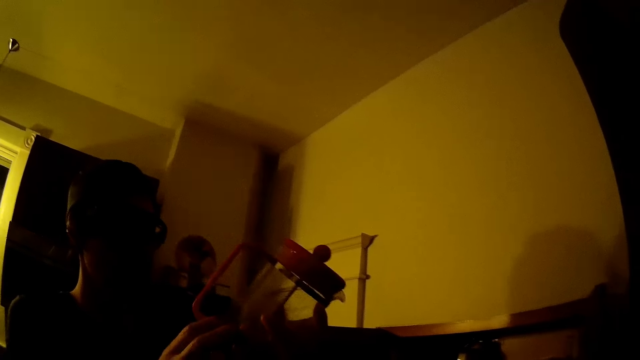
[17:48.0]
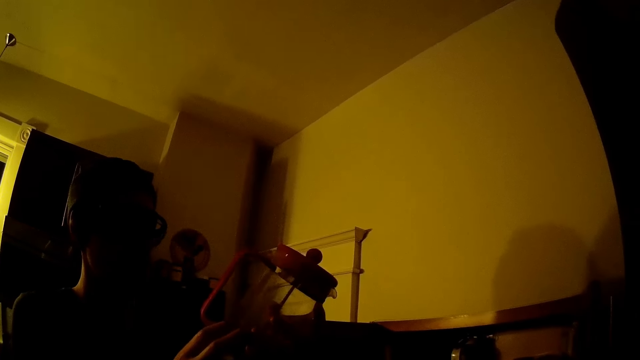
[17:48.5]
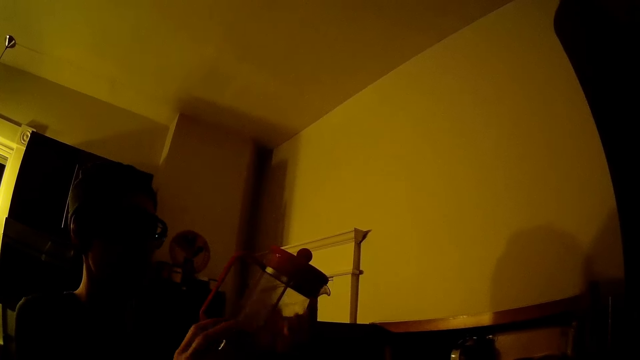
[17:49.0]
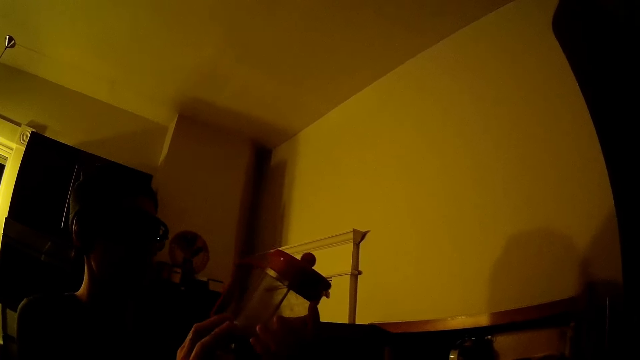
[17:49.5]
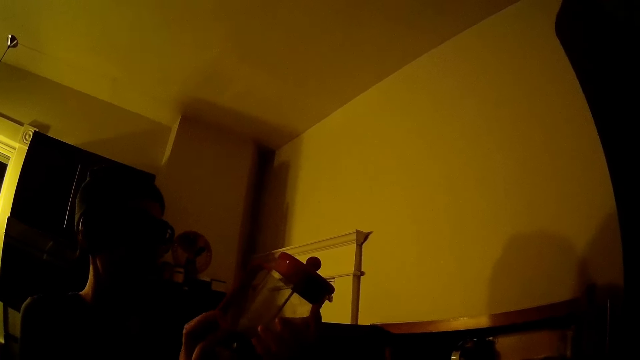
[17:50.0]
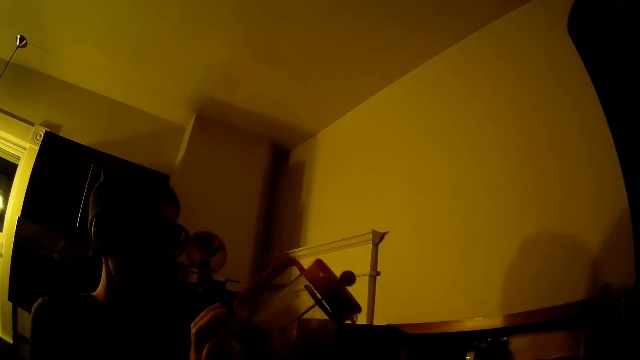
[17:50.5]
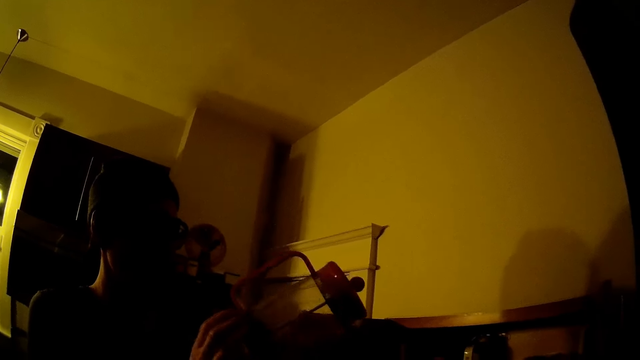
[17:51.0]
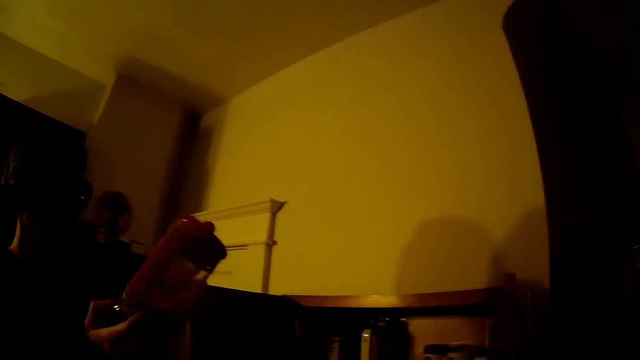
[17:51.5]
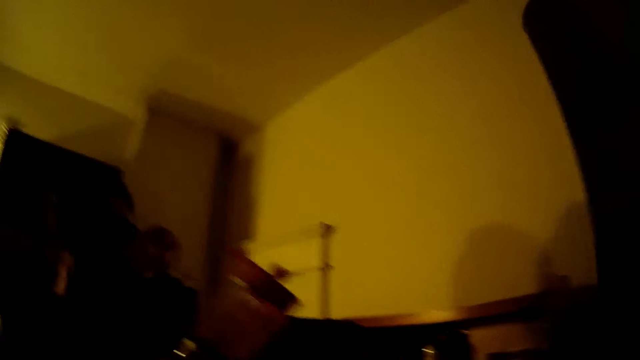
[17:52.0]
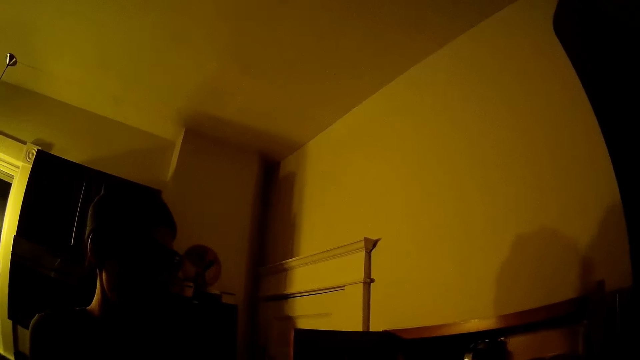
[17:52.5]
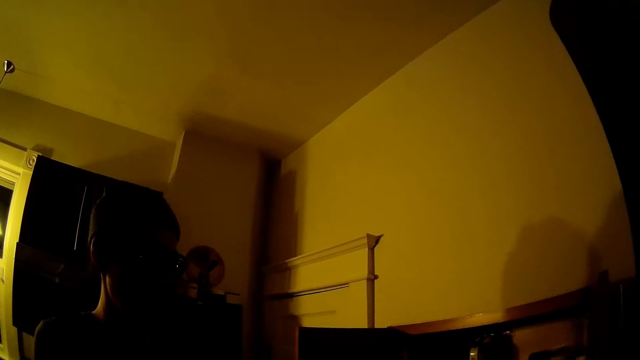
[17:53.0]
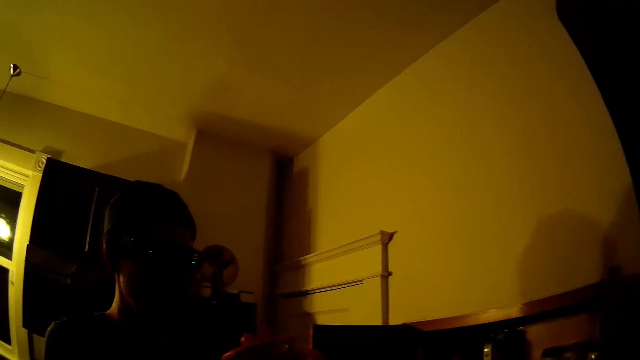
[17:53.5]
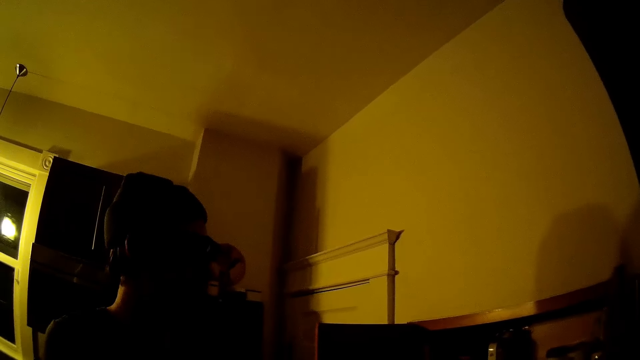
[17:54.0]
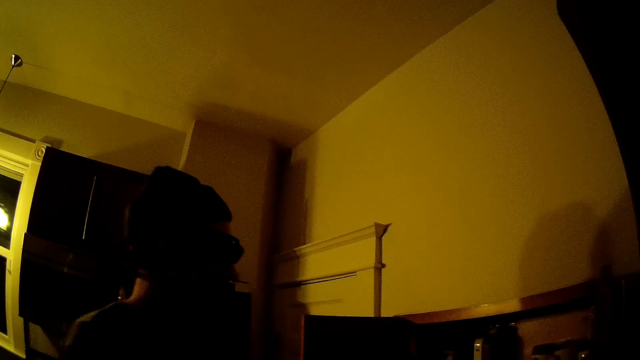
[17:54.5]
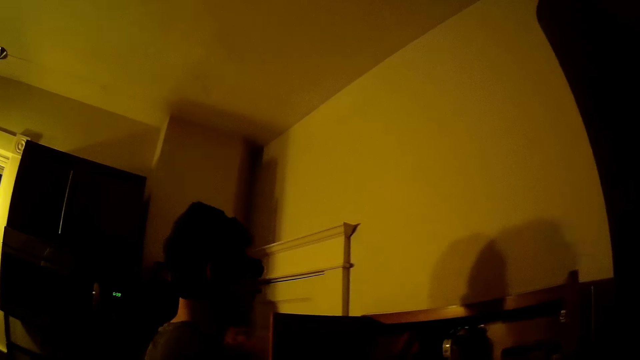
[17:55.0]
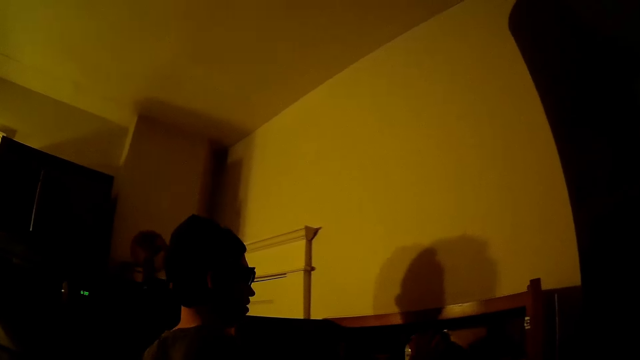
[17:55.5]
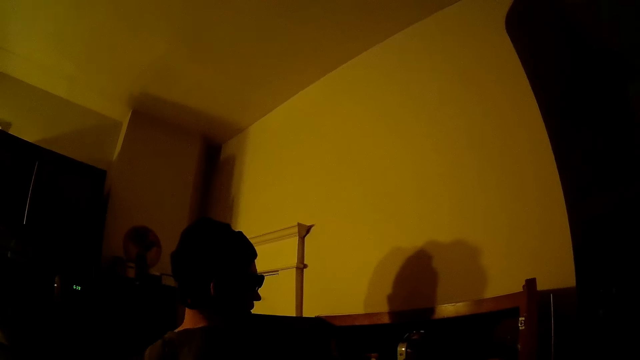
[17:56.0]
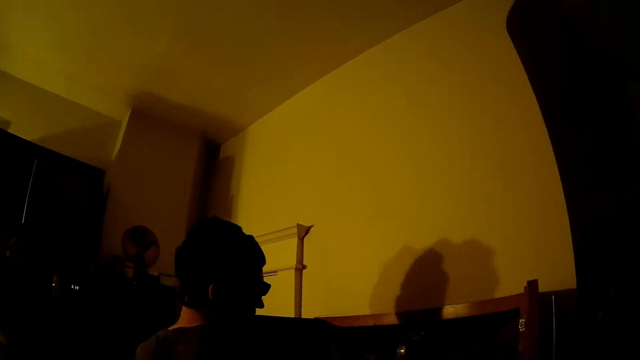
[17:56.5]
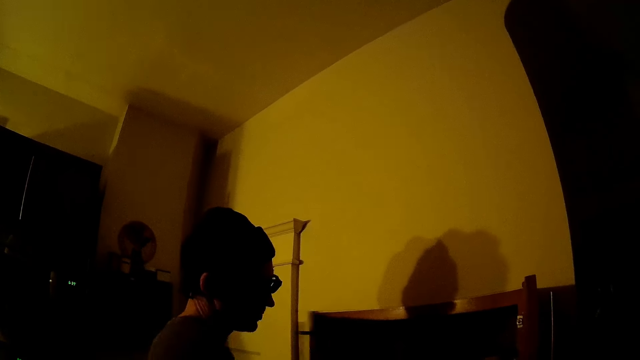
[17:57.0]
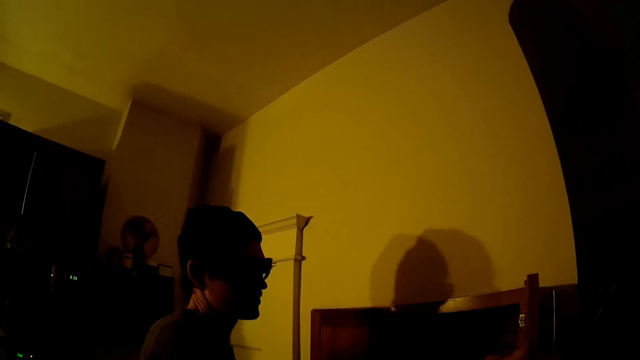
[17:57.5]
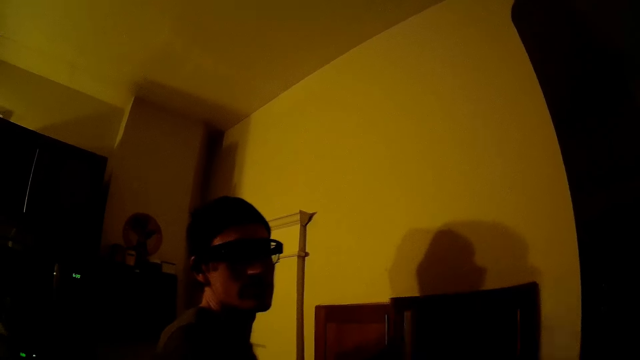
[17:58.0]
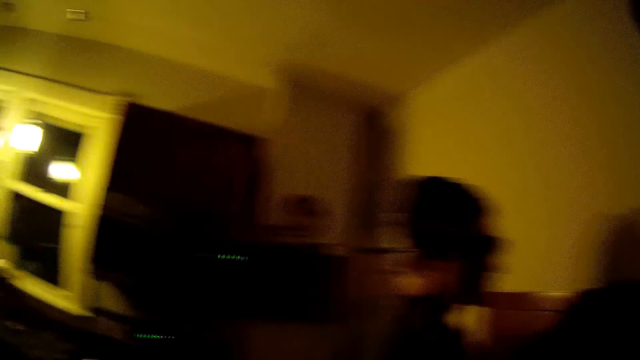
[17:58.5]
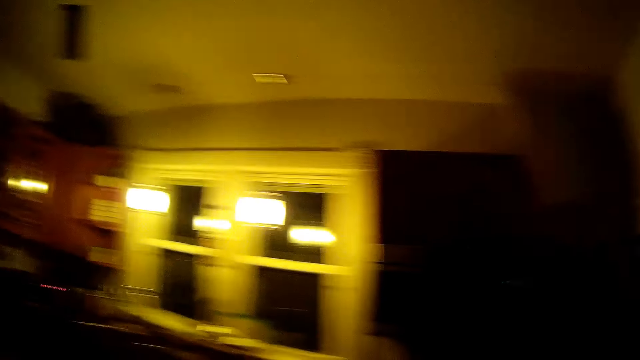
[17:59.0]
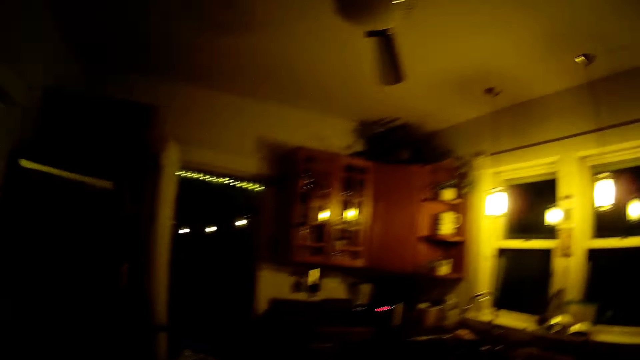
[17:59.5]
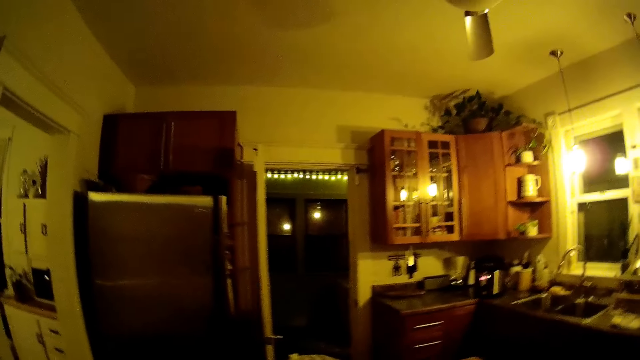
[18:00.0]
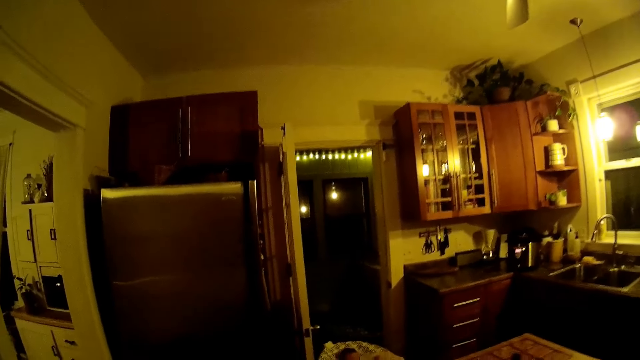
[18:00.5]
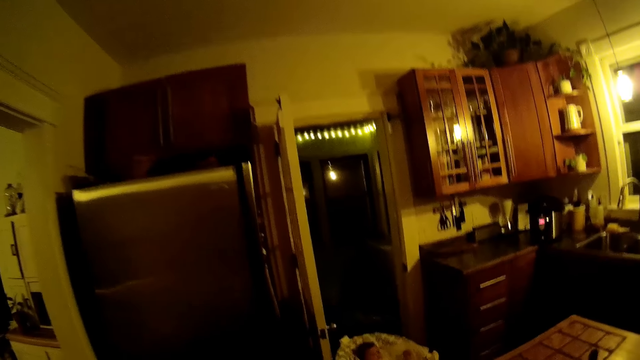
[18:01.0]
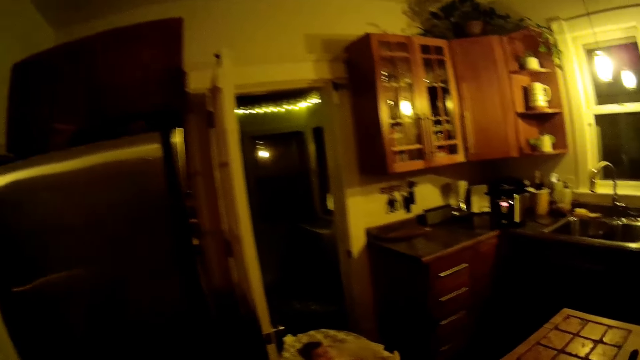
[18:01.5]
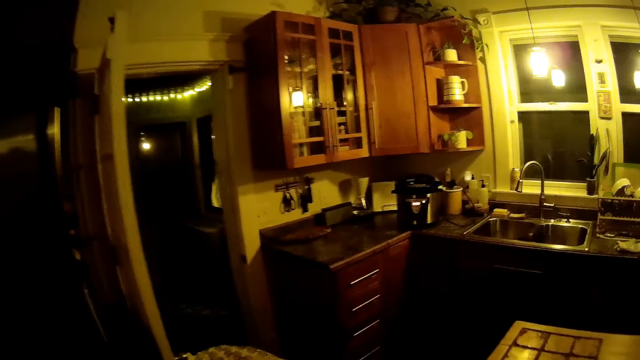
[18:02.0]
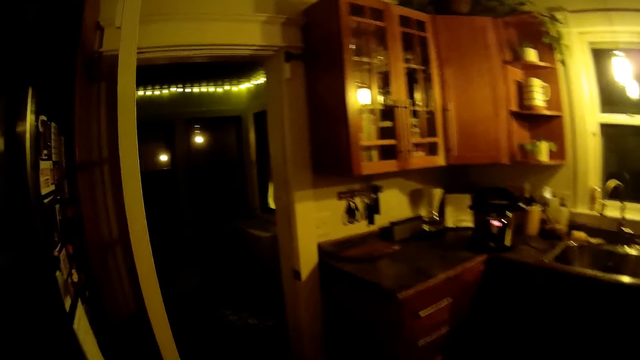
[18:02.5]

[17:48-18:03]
The man looks at the glass jug or blender jar. The man places the blender jar into the cupboard with both hands. The man closes the cupboard with both hands. The camera wearer looks around and walks around.

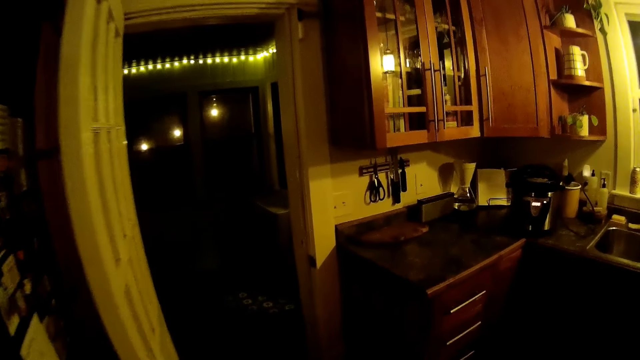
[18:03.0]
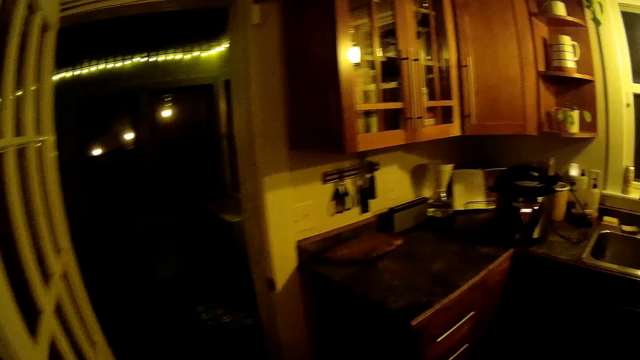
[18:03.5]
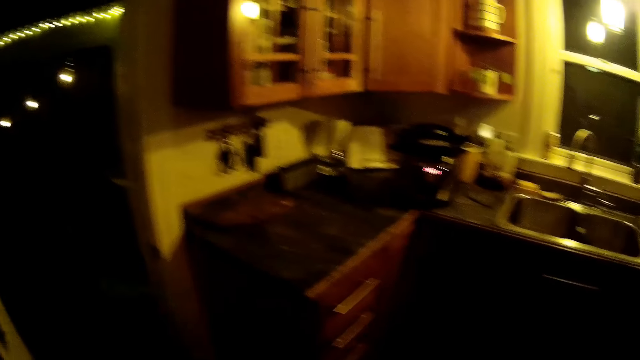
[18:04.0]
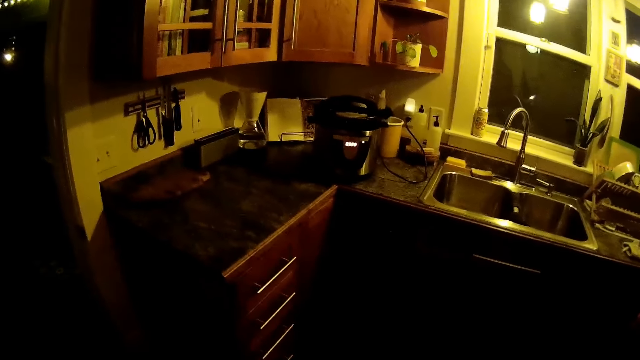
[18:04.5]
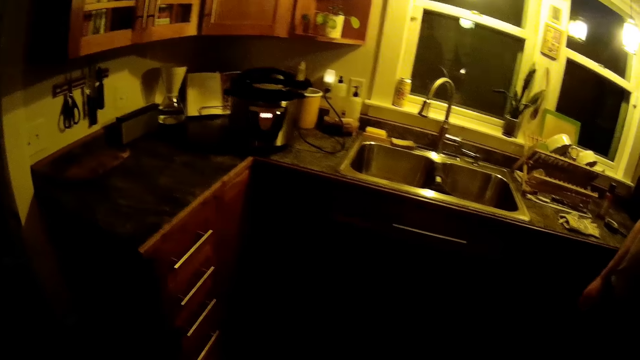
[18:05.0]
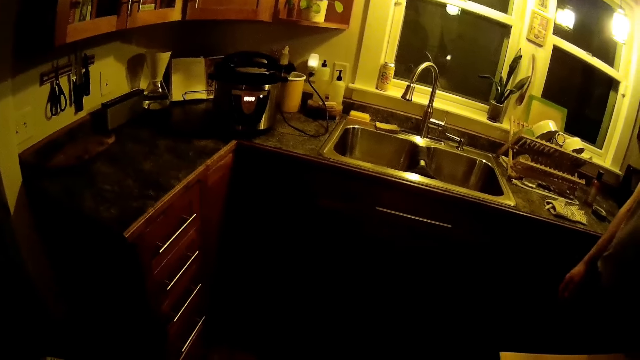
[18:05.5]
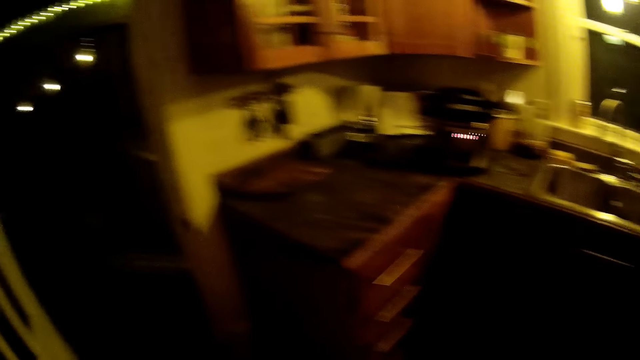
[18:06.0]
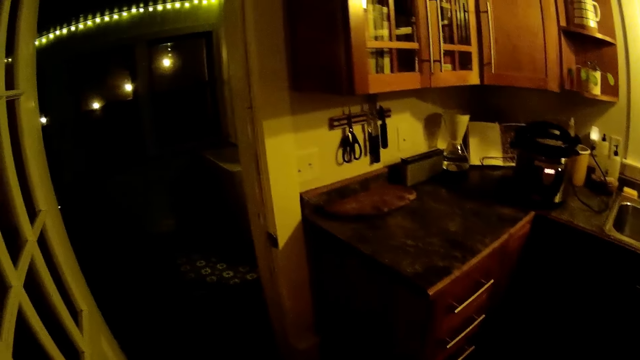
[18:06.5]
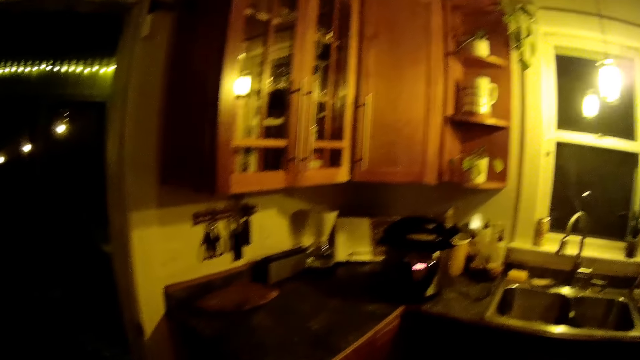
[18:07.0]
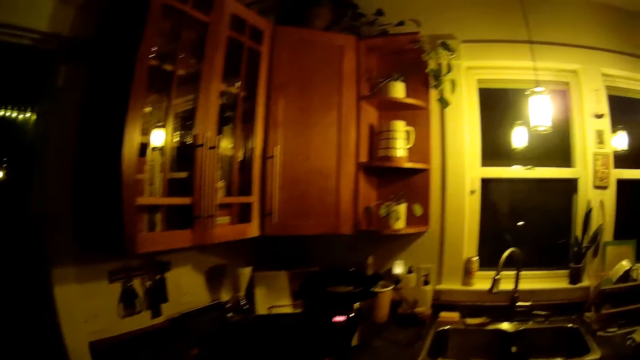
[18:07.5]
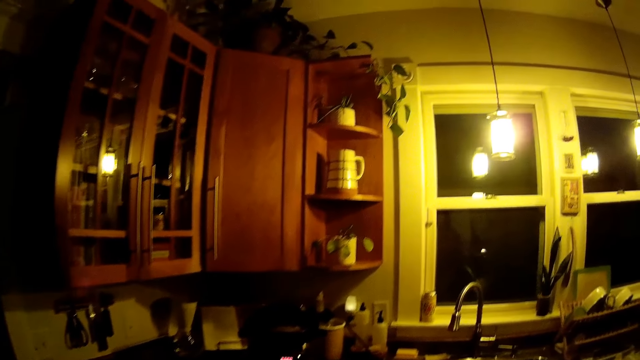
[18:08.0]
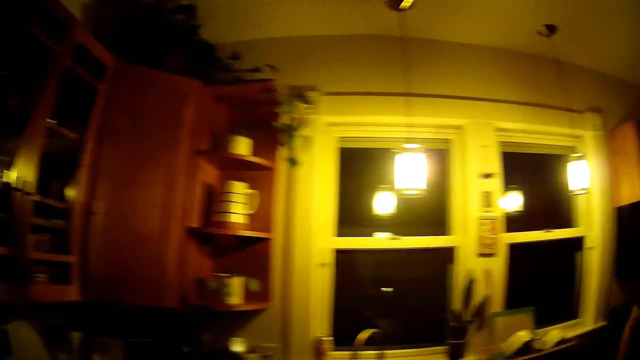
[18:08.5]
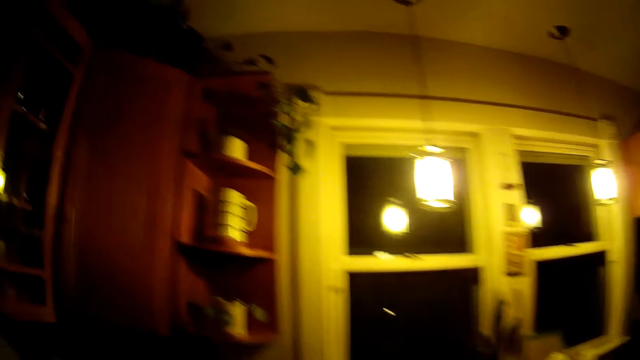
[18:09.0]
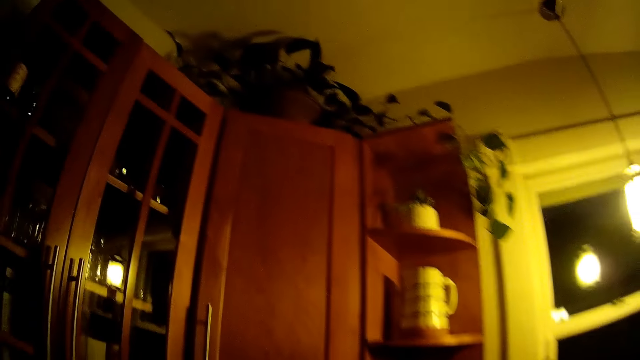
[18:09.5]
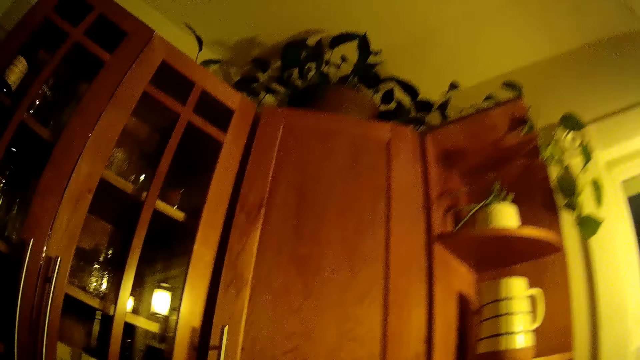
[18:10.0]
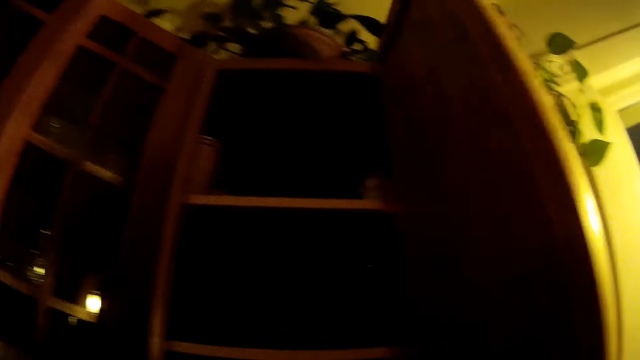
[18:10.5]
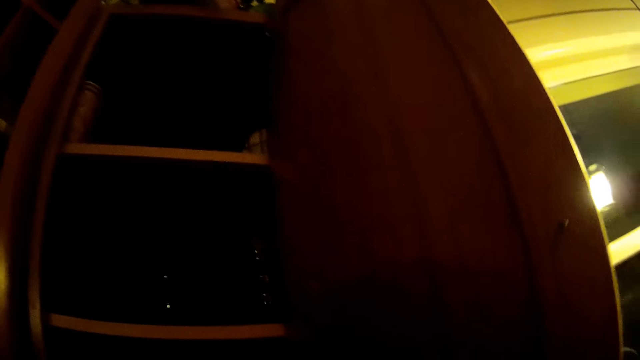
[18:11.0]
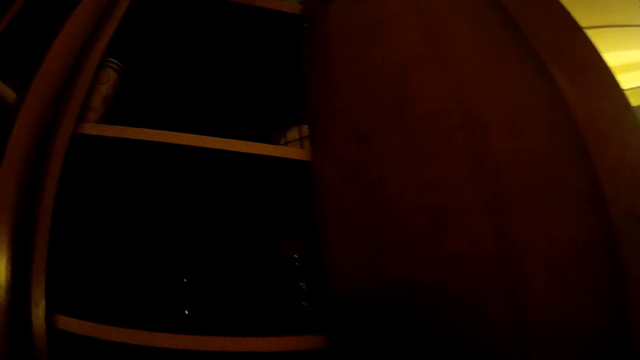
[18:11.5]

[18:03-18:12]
The camera wearer wails. She walks around and opens a cupboard with her right hand.
